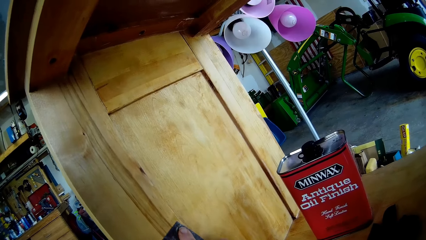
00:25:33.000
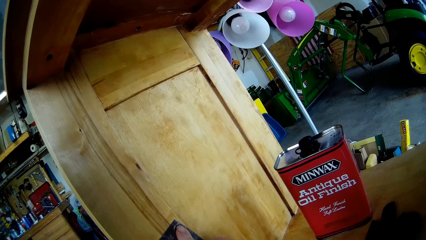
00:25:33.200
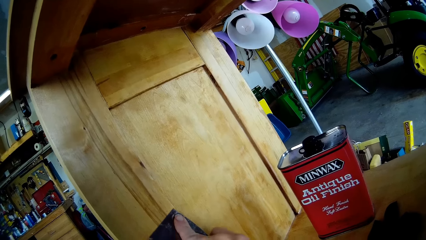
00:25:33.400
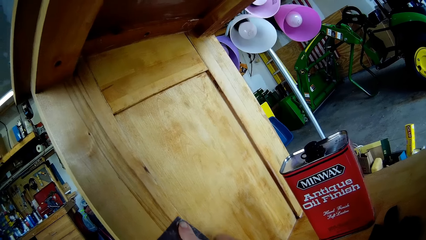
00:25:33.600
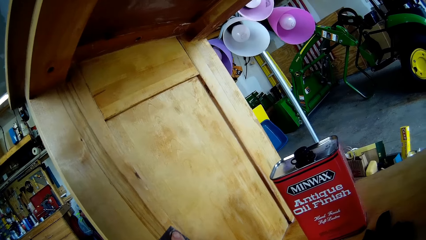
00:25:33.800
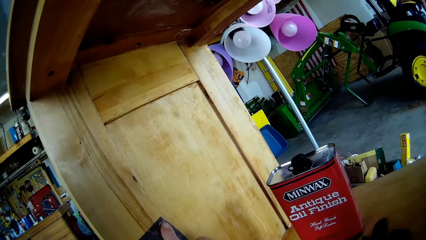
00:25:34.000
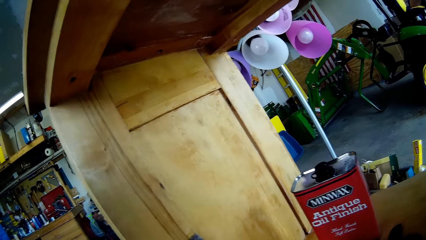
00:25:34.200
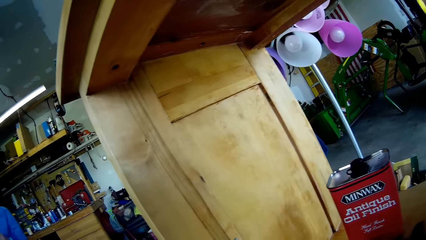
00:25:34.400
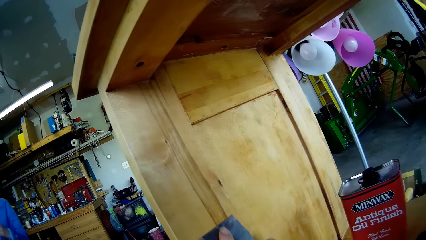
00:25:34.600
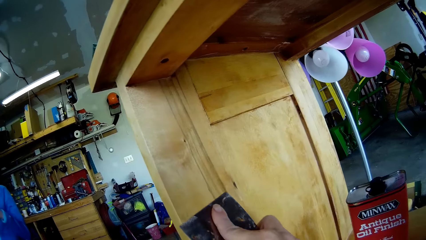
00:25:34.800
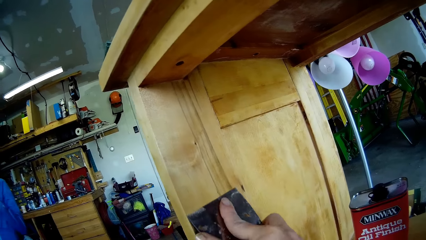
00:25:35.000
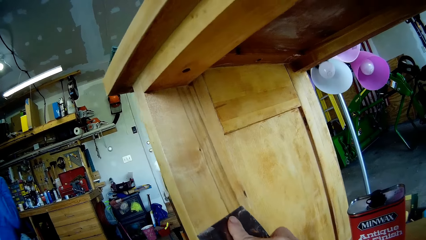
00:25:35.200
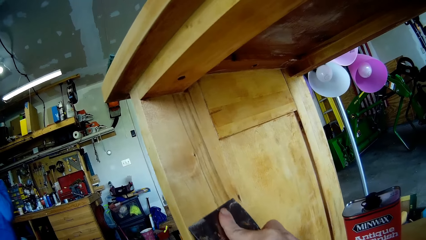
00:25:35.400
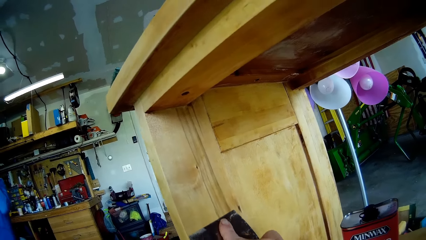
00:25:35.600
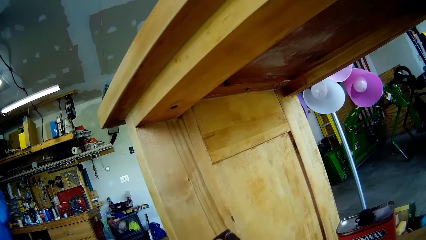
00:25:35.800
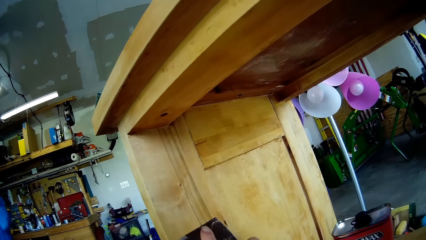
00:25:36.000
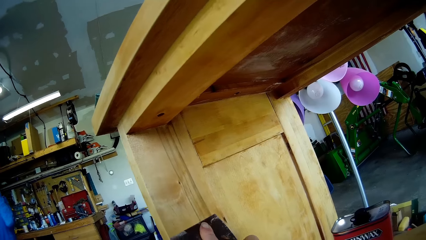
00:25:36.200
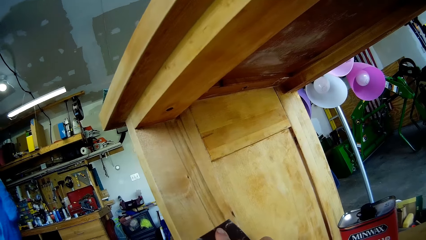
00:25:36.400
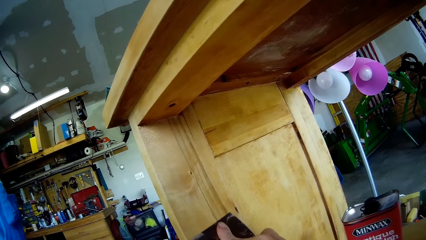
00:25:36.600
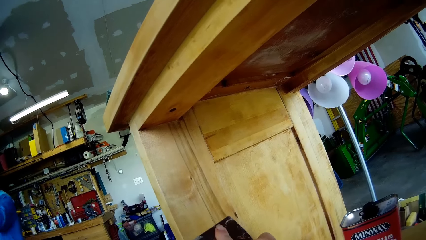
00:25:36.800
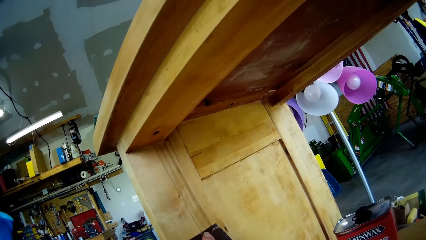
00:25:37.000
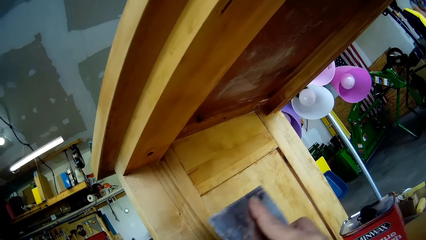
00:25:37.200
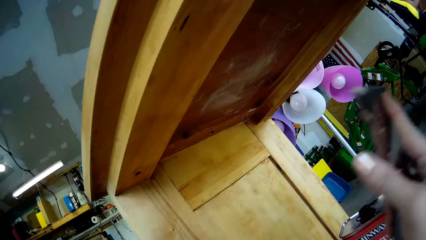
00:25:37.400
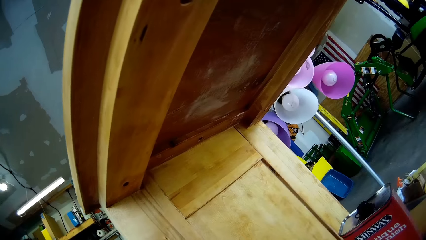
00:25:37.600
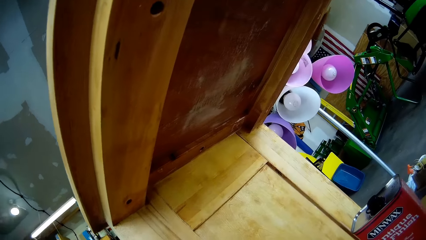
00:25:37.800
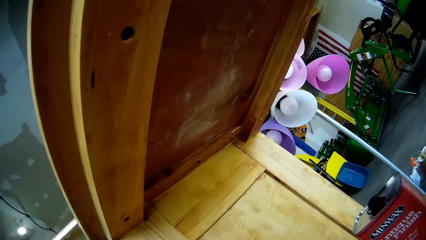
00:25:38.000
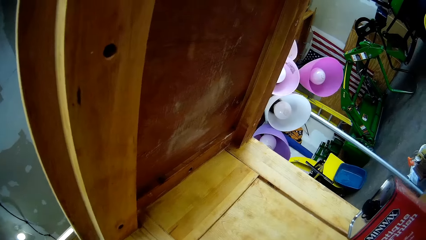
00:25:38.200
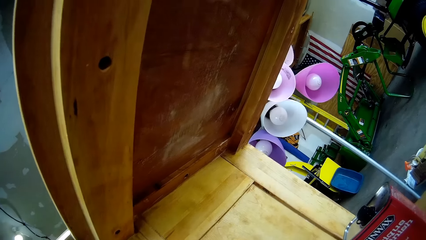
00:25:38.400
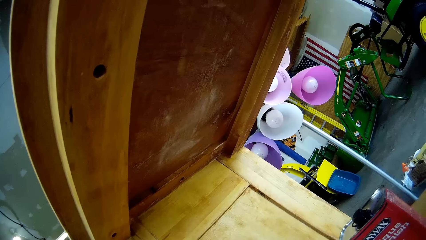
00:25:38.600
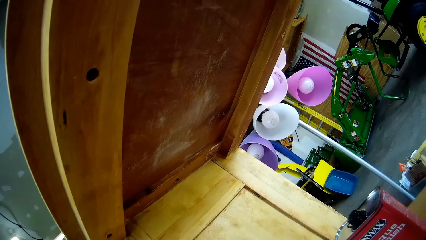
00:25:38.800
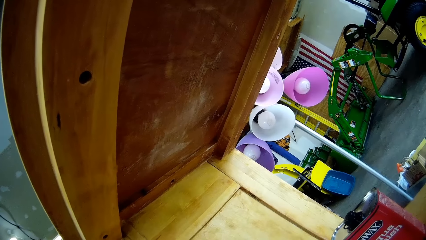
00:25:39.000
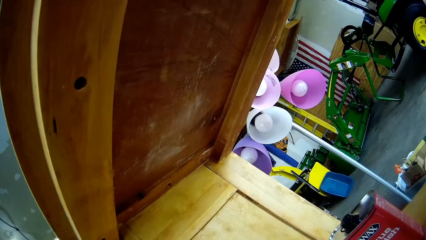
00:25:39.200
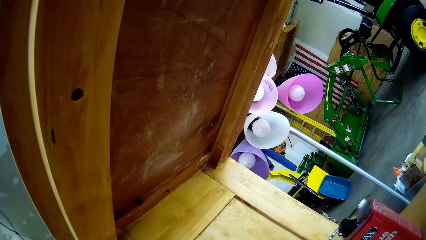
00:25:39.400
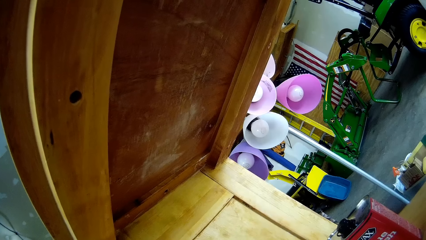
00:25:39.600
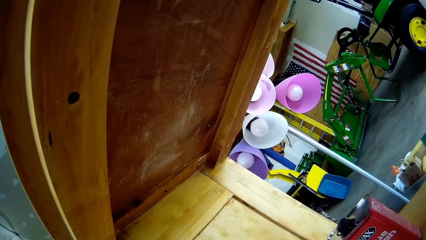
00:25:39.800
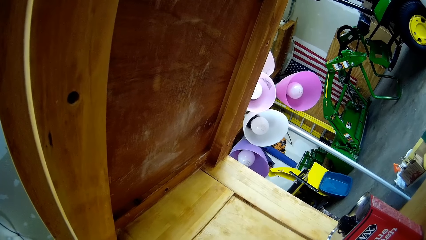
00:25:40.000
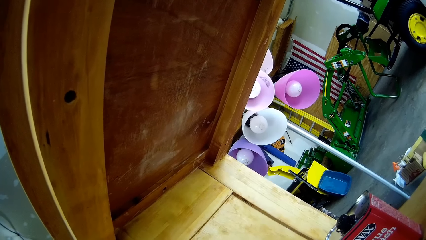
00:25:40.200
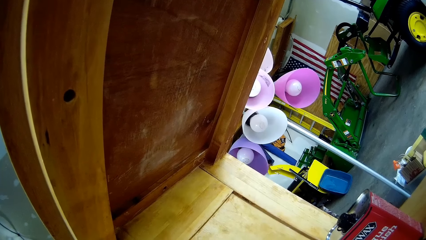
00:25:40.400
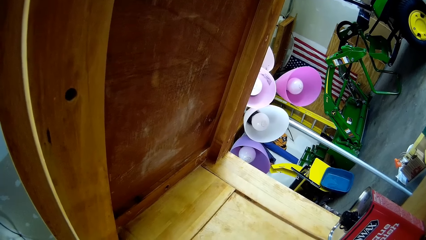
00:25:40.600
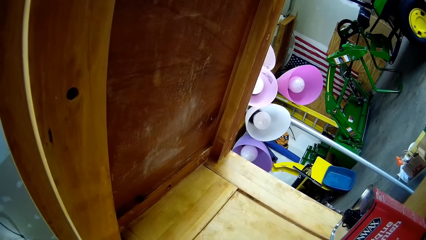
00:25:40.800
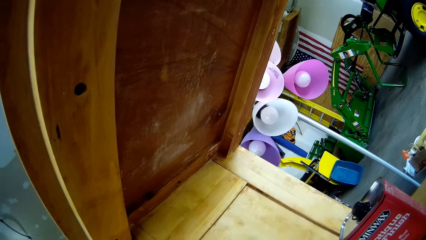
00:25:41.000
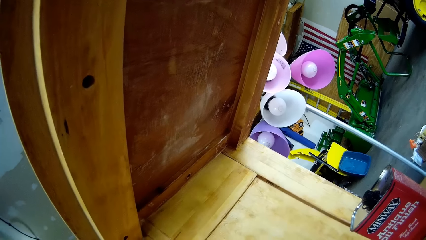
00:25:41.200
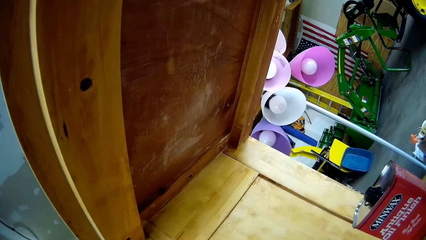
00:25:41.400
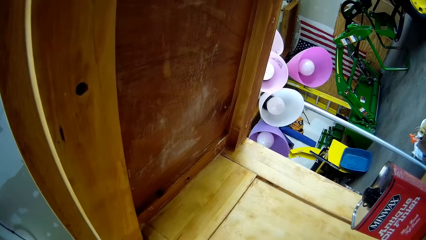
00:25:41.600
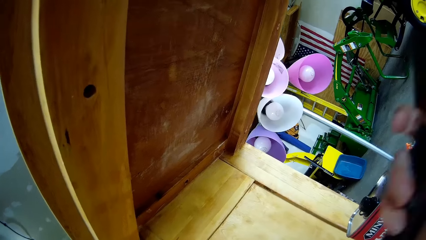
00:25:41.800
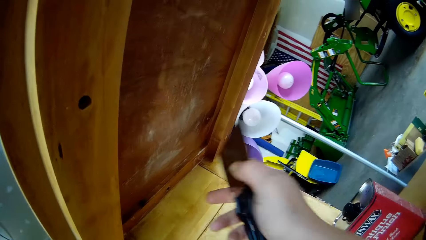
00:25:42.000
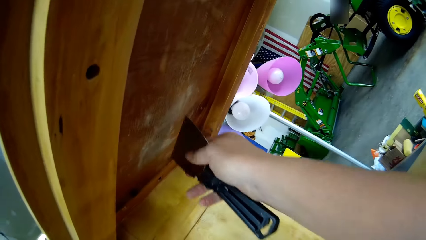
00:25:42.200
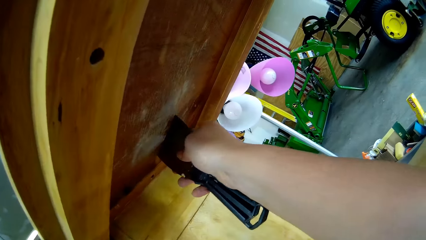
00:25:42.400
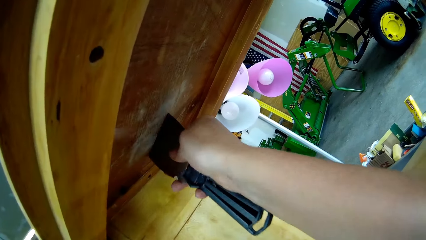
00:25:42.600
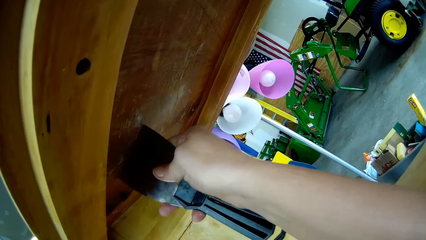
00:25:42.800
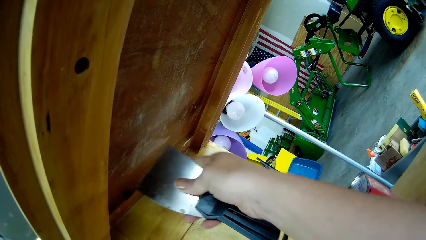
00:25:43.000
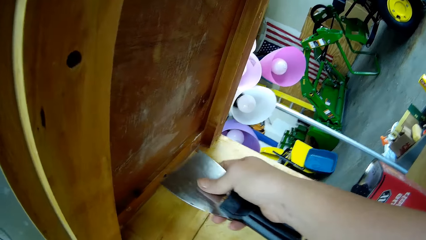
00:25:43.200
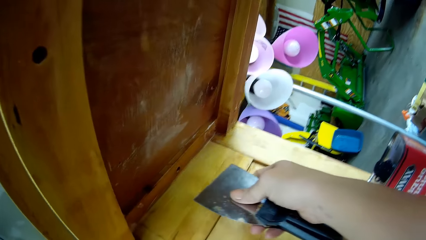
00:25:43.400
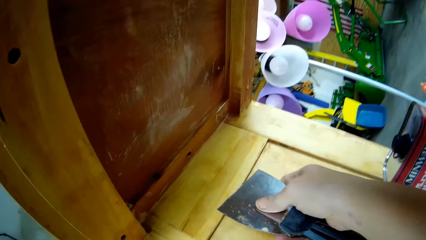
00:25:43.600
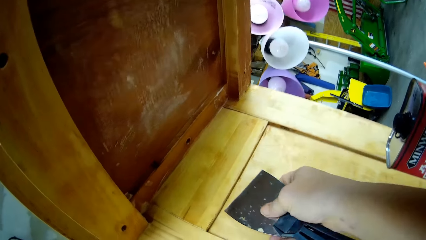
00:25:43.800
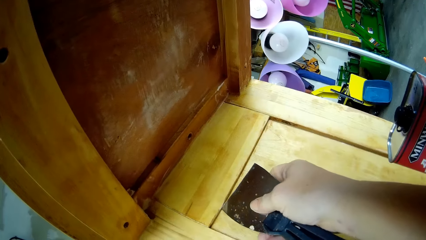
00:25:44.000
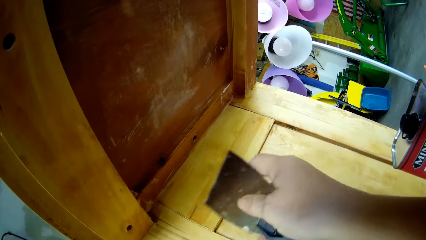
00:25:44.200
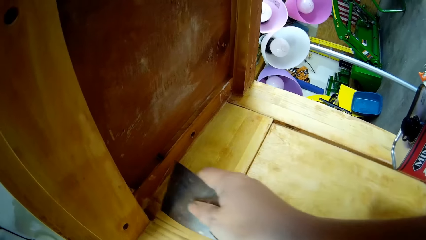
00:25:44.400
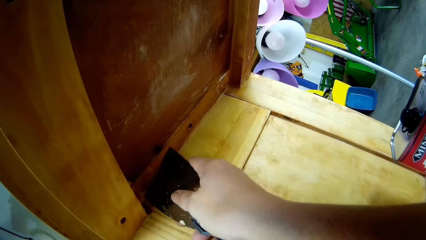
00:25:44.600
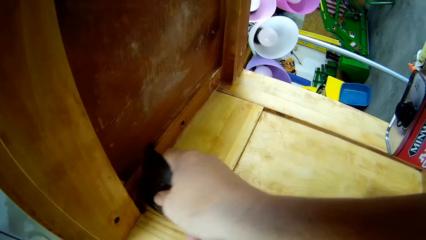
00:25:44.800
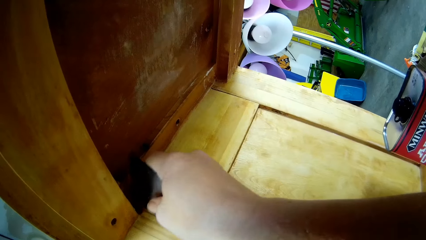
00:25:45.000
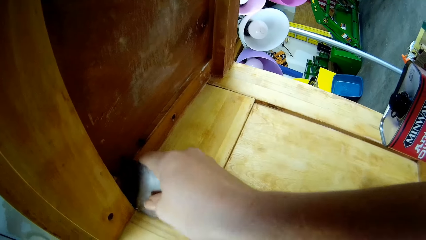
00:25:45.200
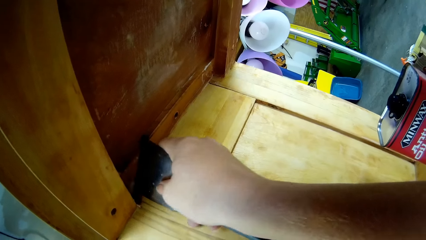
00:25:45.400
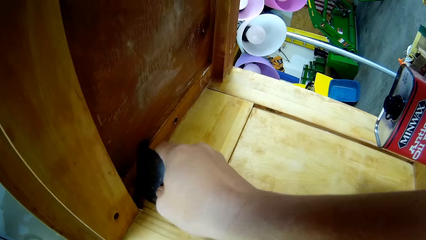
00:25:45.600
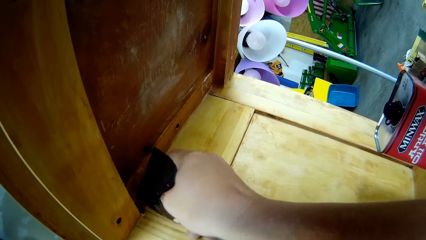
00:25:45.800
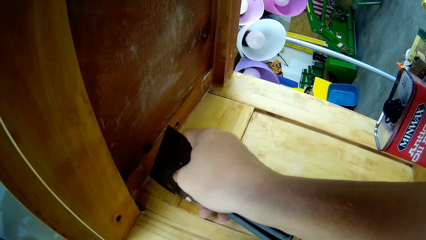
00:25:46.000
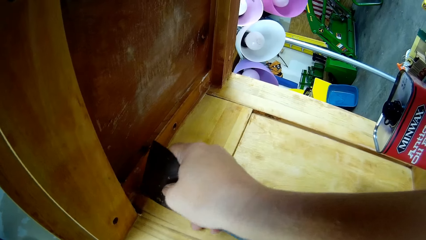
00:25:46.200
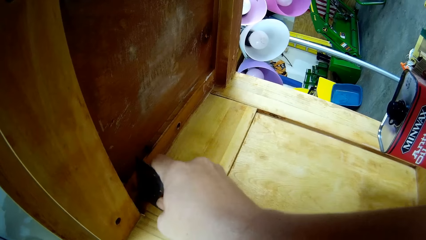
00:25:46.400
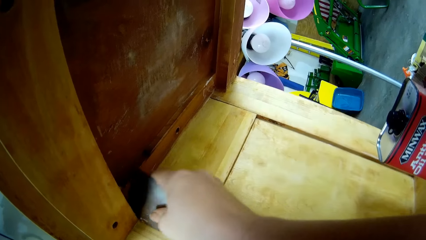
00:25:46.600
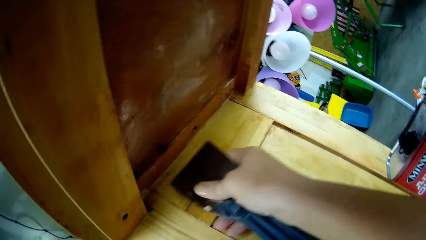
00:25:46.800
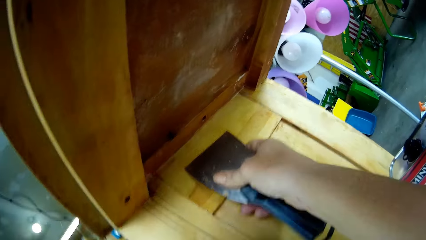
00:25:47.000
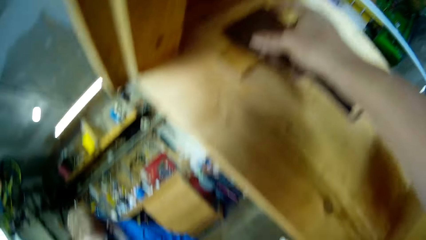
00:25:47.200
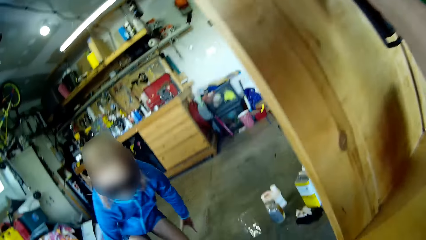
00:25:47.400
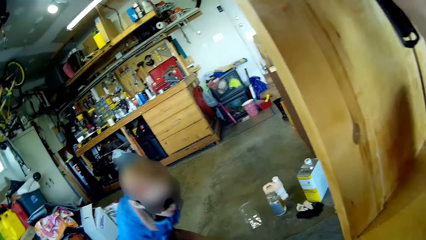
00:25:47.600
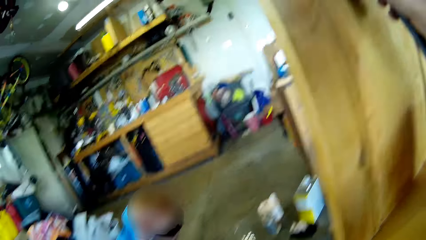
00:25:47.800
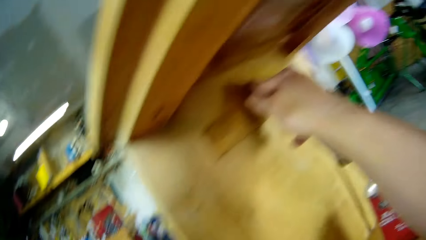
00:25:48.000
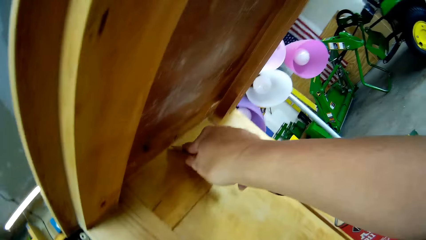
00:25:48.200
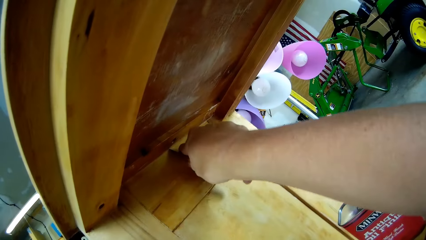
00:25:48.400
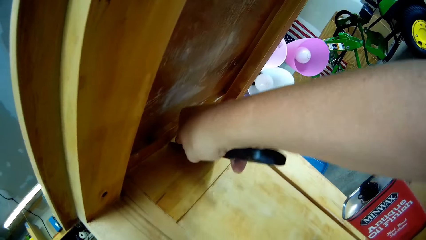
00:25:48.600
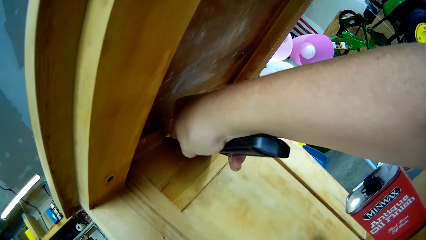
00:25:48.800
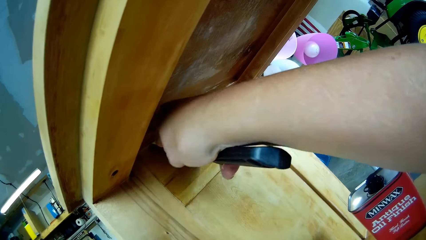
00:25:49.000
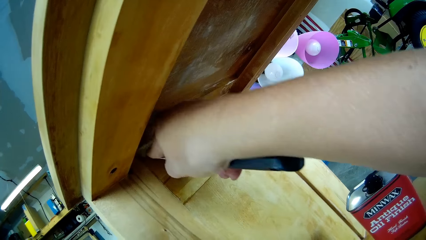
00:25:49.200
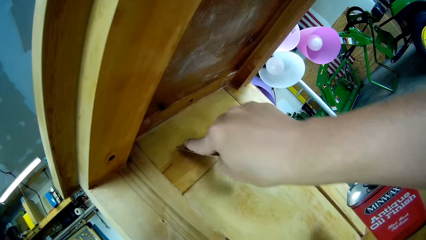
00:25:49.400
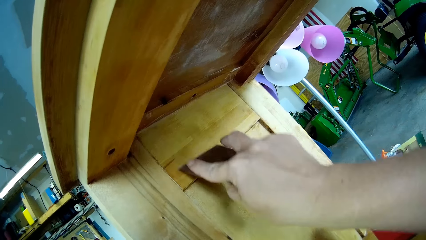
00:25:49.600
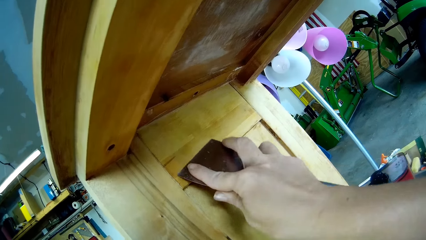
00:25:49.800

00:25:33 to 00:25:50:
The camera wearer scrapes the stand or cupboard with a putty knife. They lift the knife from the stand. They scrape the stand with the putty knife. They scrape the cupboard. A lady sits on the floor. The lady bends down. The camera wearer looks around.
